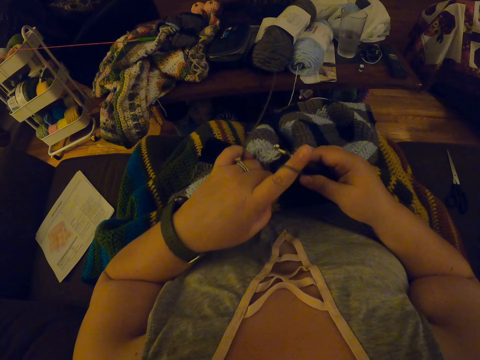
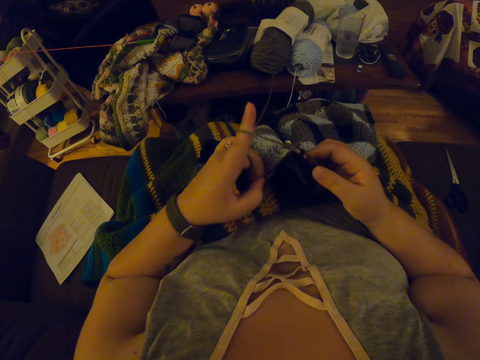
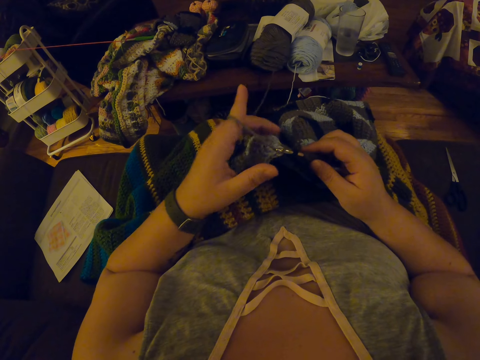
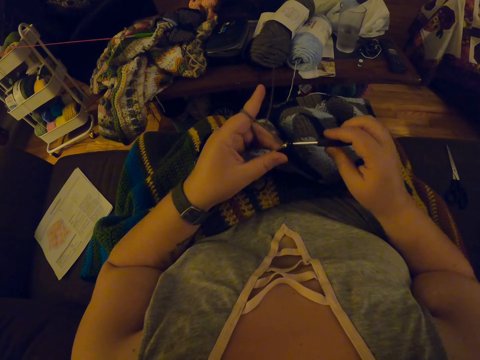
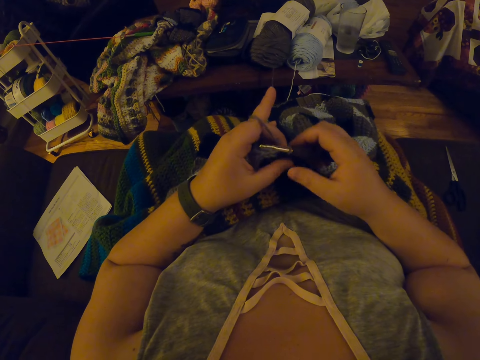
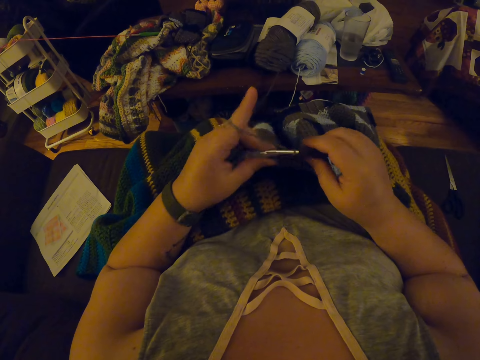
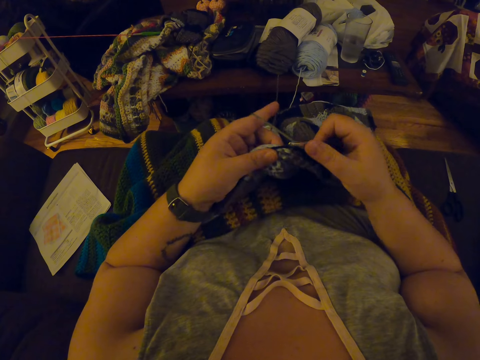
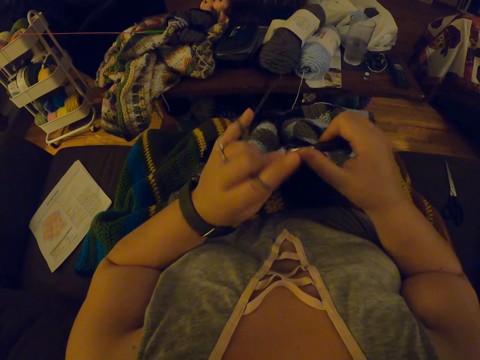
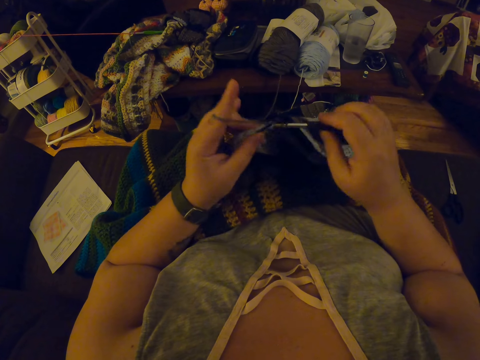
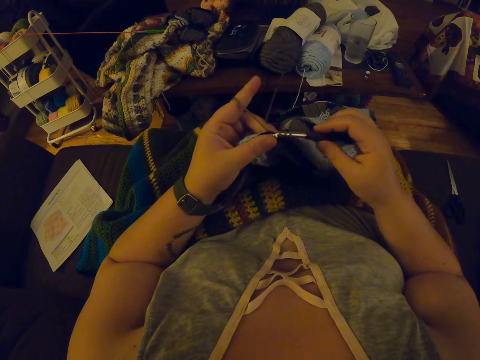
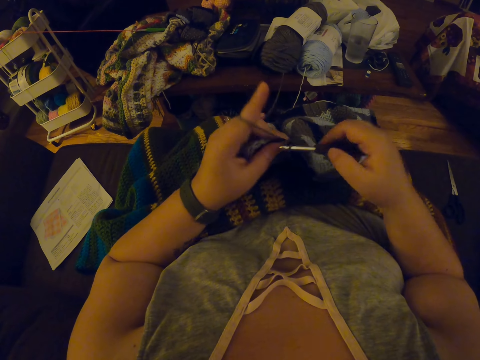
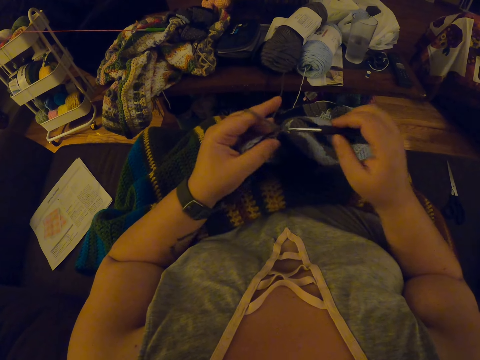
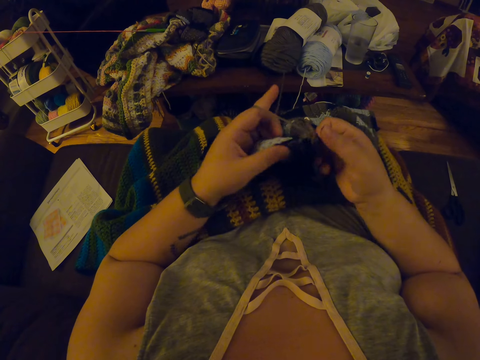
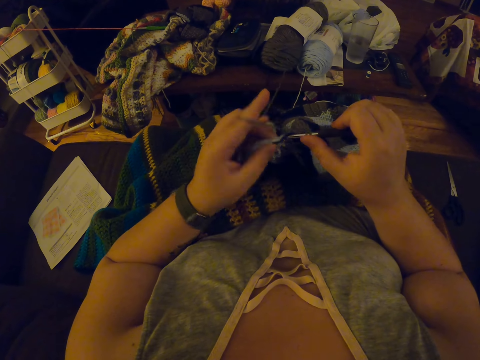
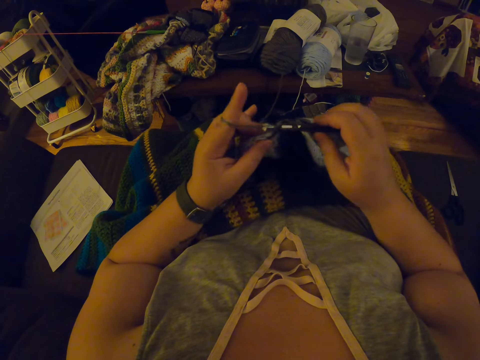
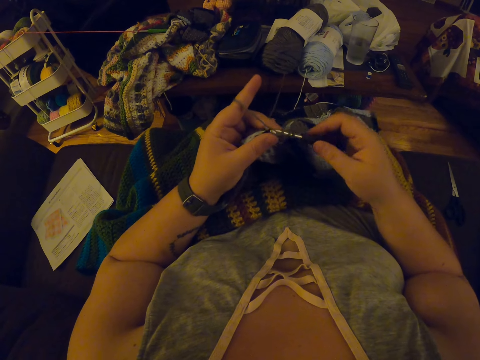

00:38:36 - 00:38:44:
The camera wearer interlocks the thread with the crochet hook.

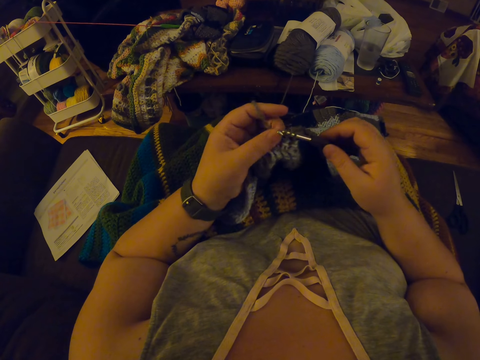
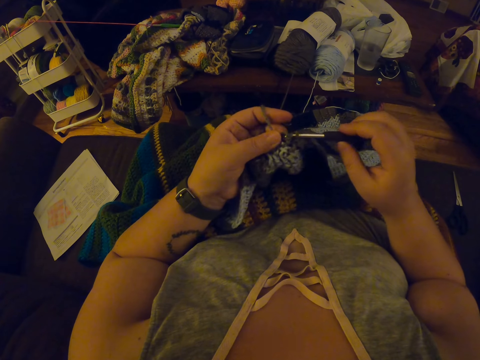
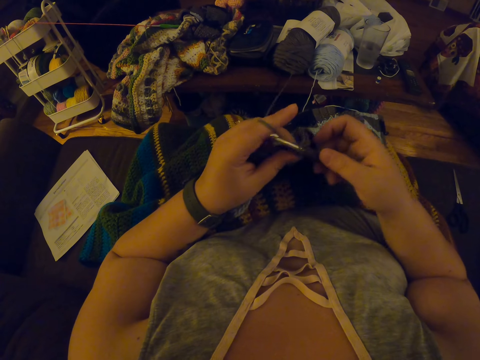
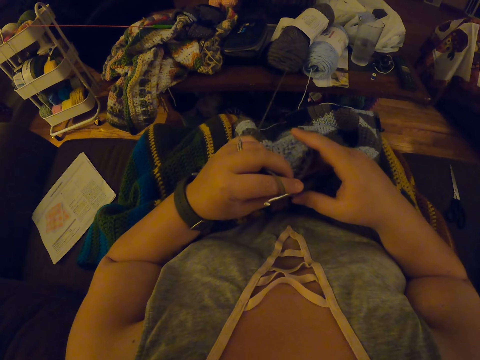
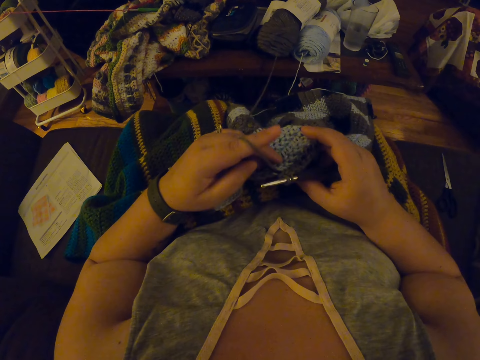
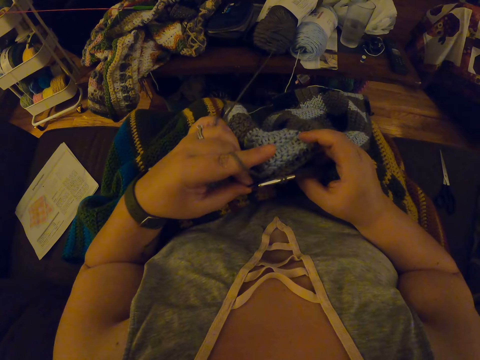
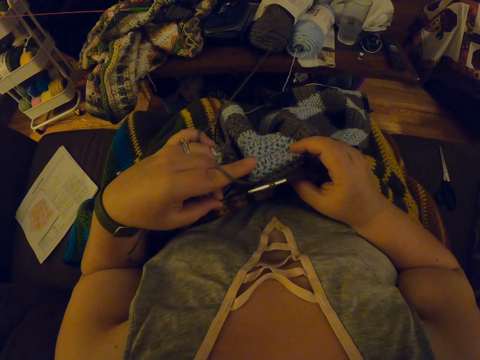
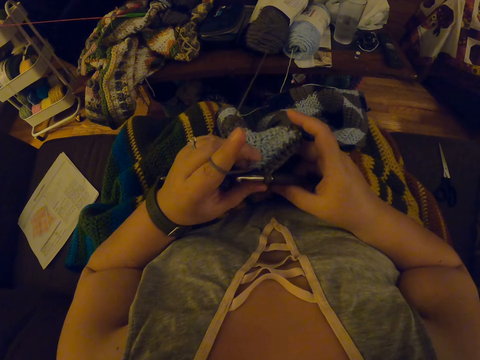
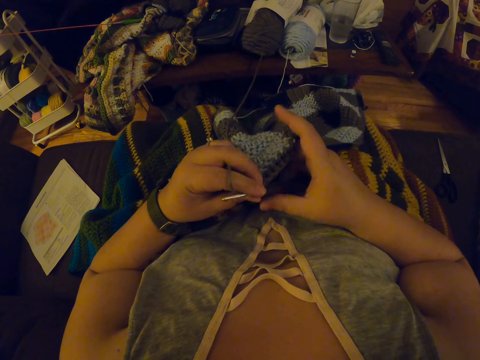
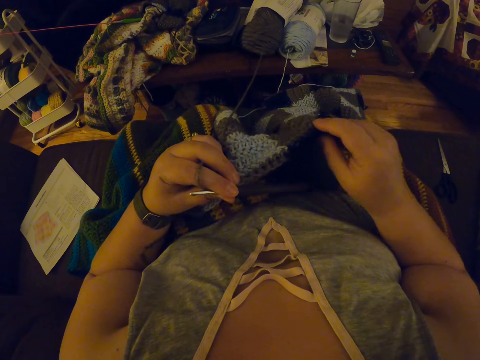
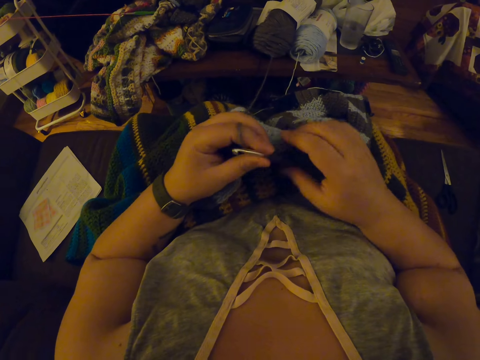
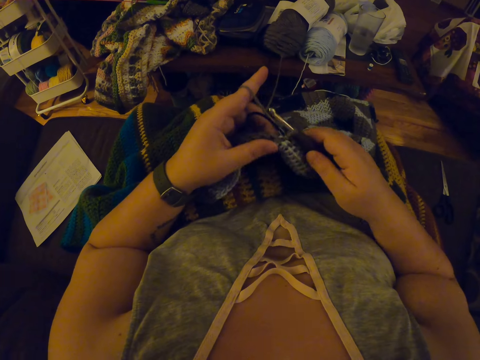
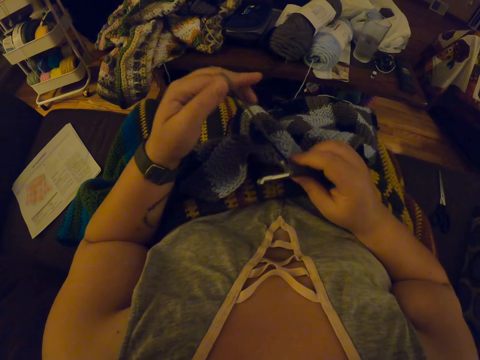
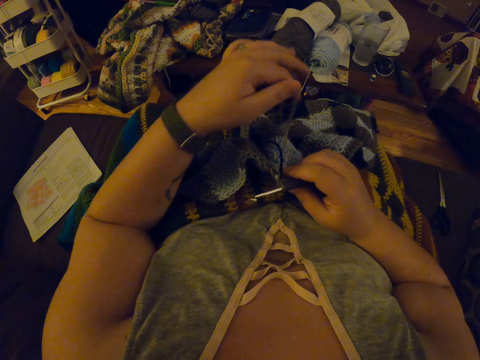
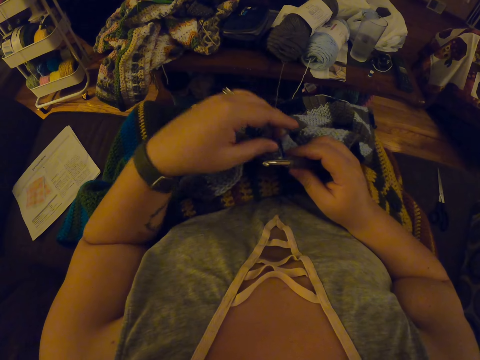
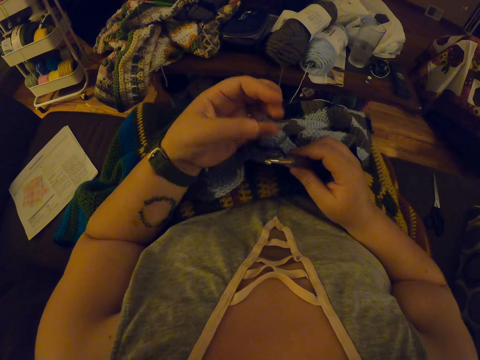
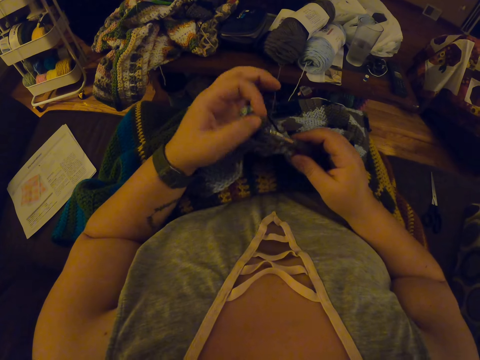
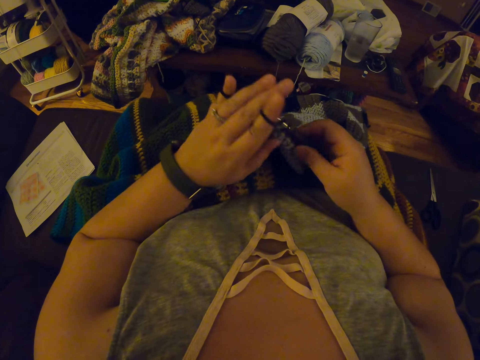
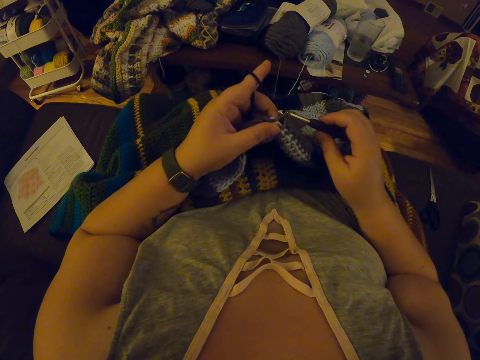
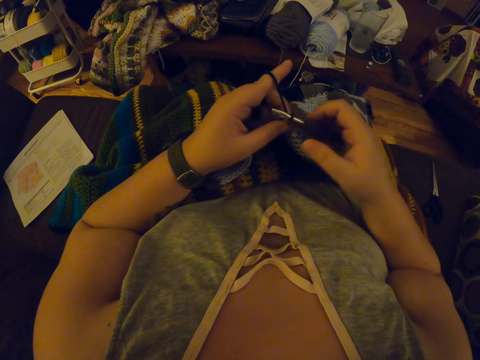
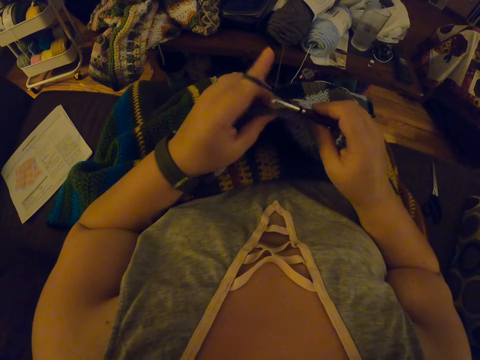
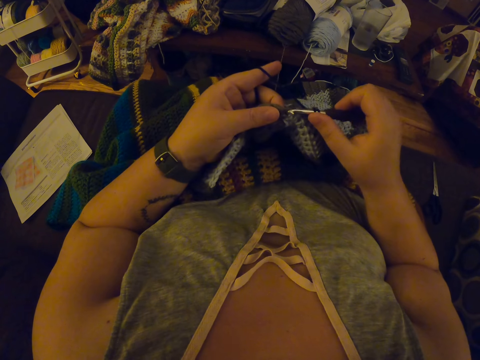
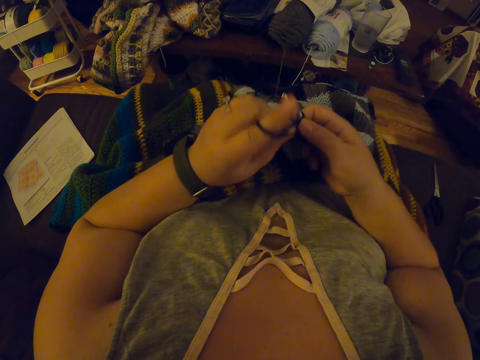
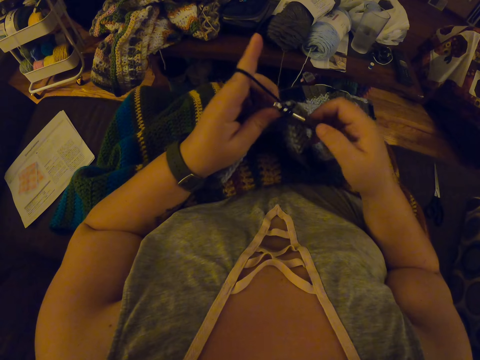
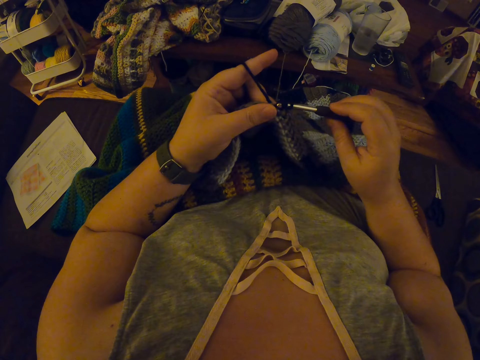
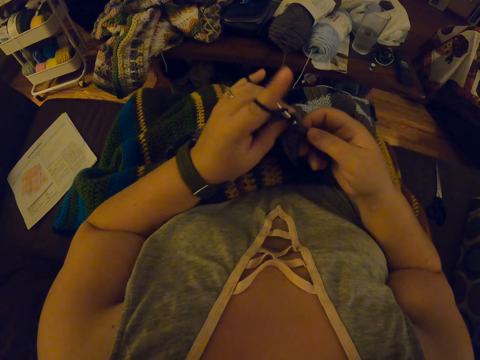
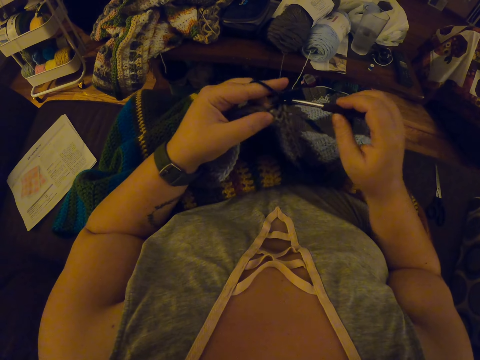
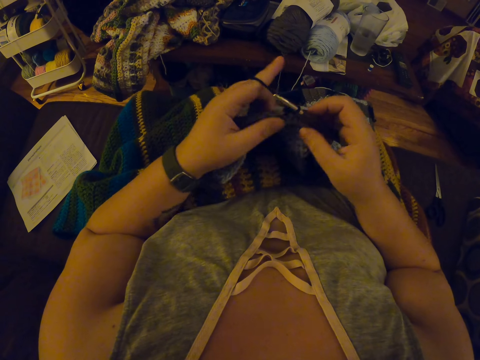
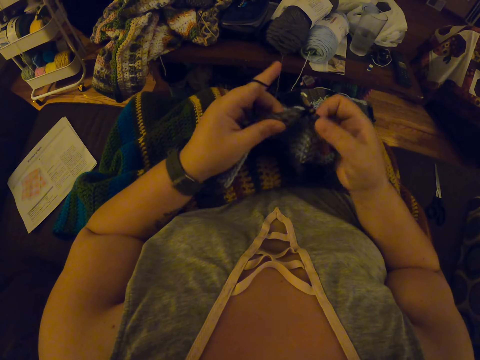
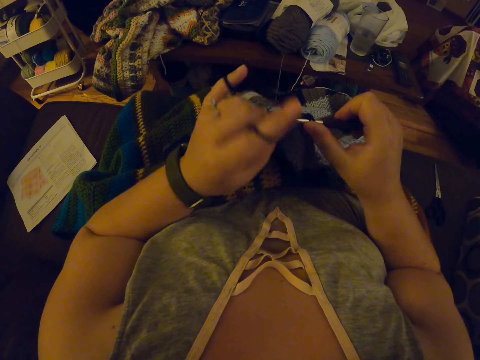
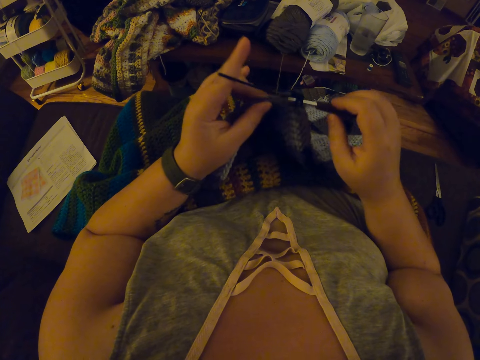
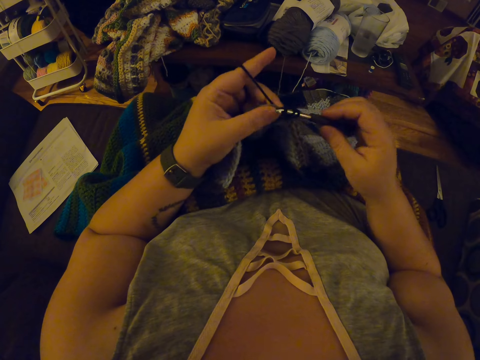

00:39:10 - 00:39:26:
The camera wearer adjusts the yarn. She checks on the garment. She winds the thread on her finger. She continues crocheting with the yarn. She interlocks the thread with the crochet hook.

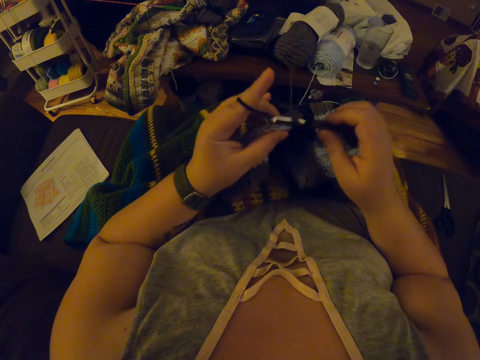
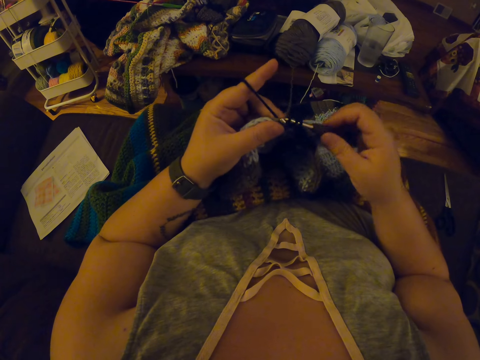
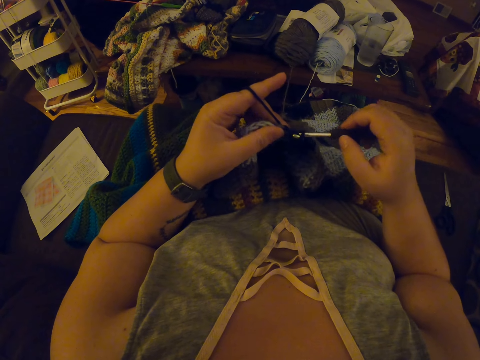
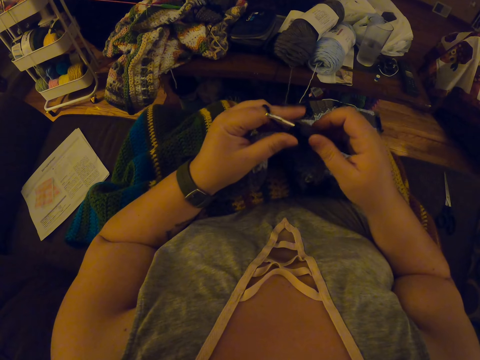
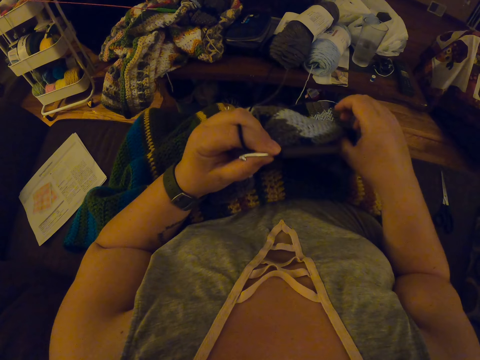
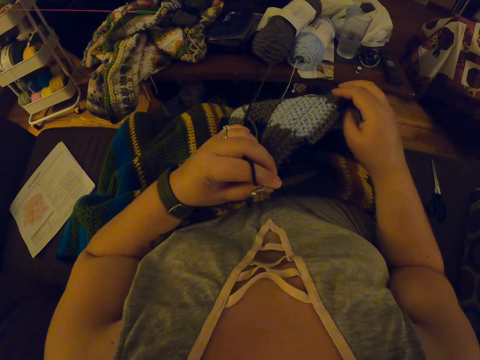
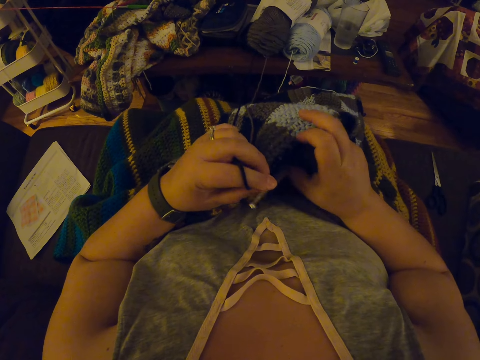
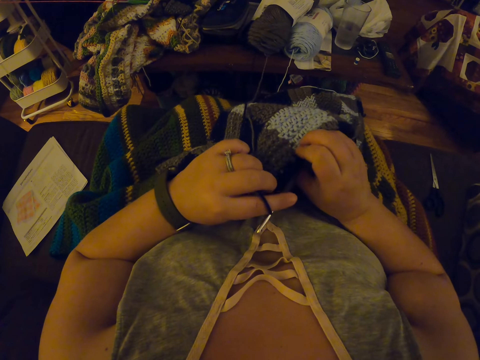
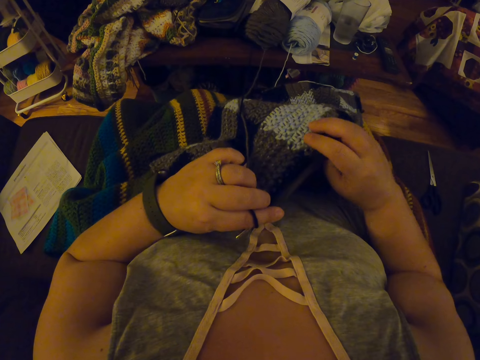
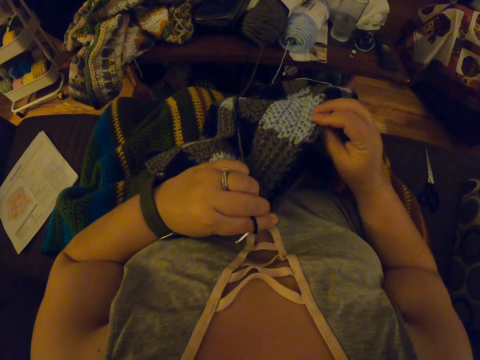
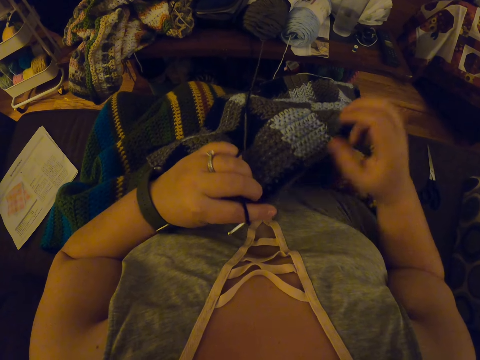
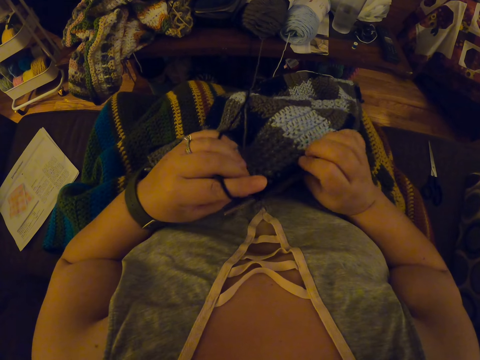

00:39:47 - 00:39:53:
The camera wearer adjusts the crochet. They check on the garment.
